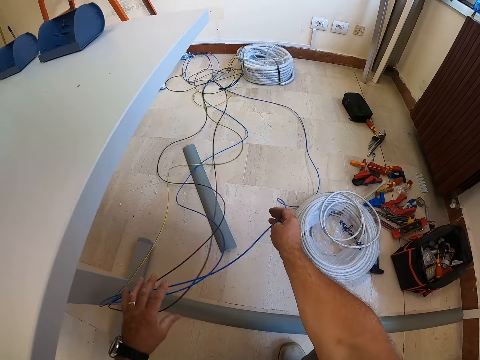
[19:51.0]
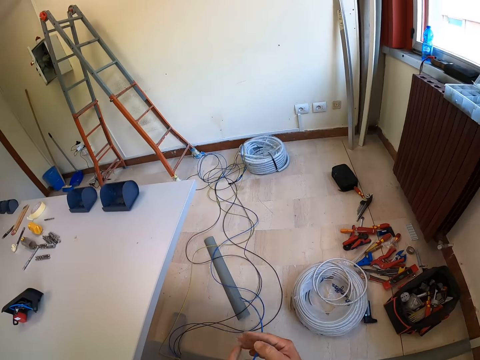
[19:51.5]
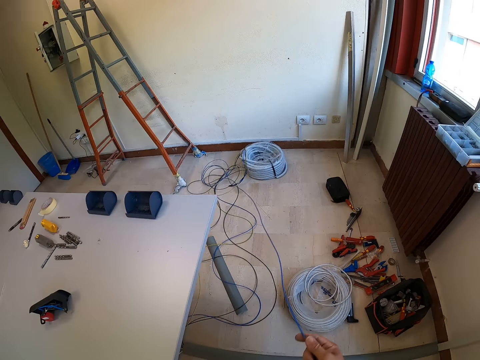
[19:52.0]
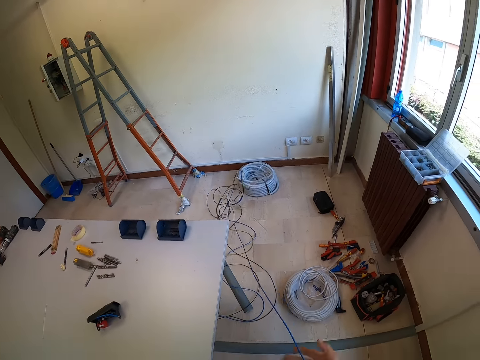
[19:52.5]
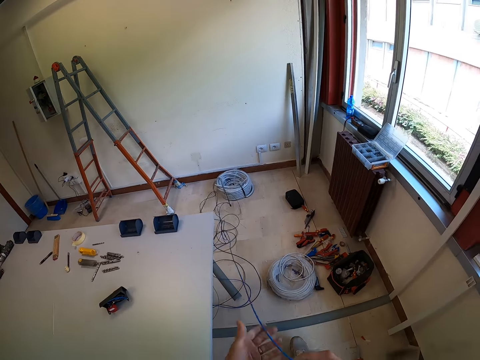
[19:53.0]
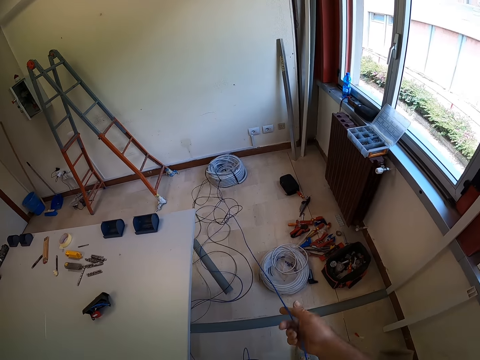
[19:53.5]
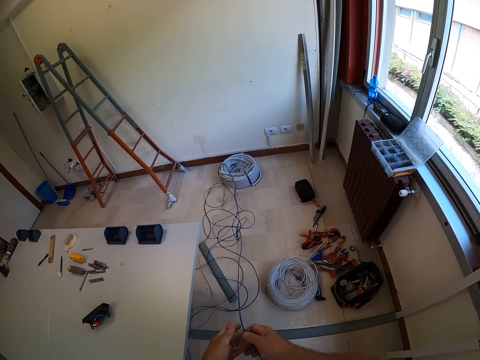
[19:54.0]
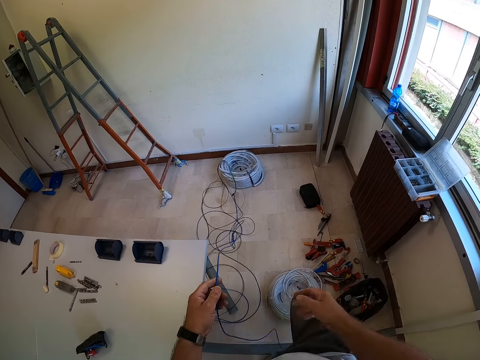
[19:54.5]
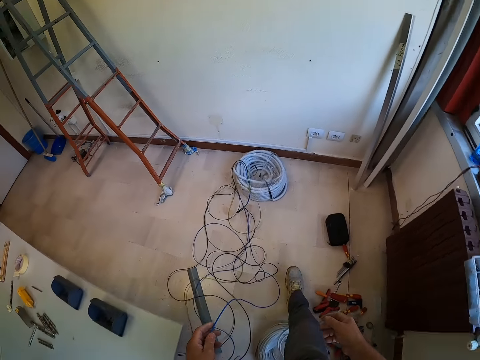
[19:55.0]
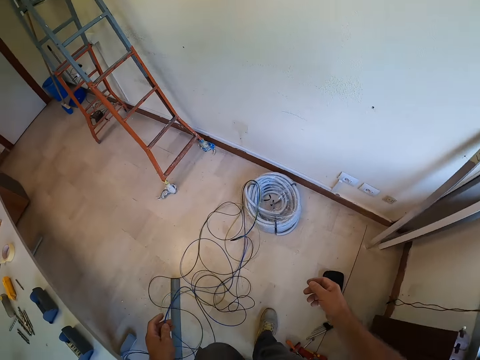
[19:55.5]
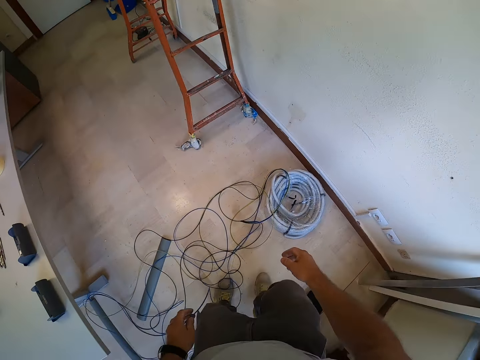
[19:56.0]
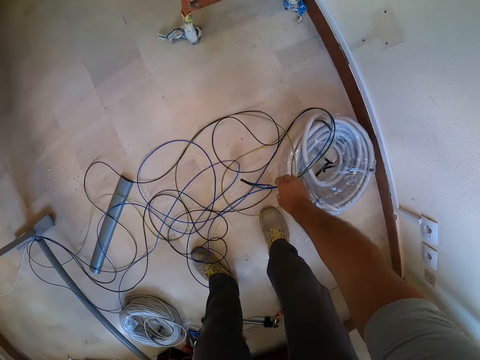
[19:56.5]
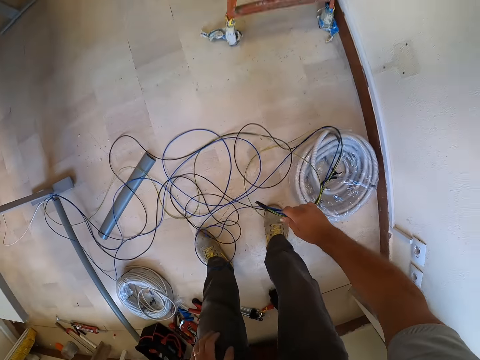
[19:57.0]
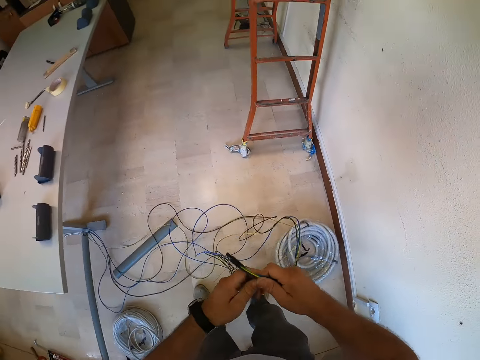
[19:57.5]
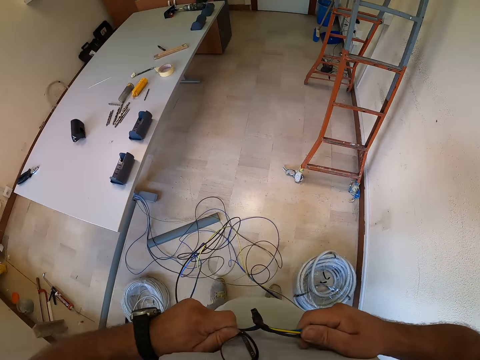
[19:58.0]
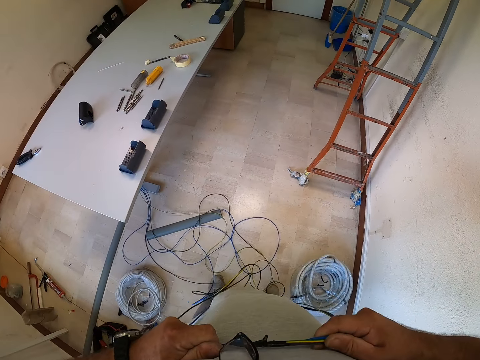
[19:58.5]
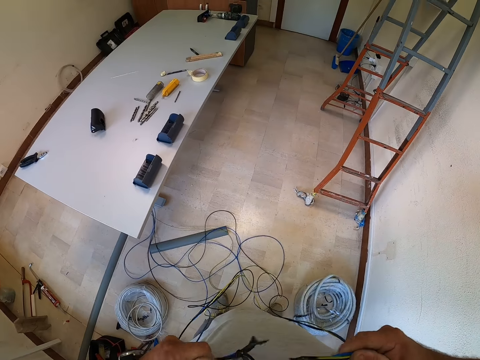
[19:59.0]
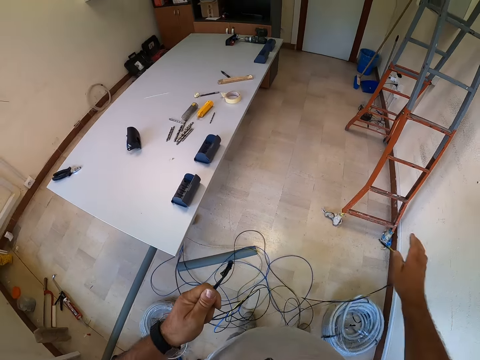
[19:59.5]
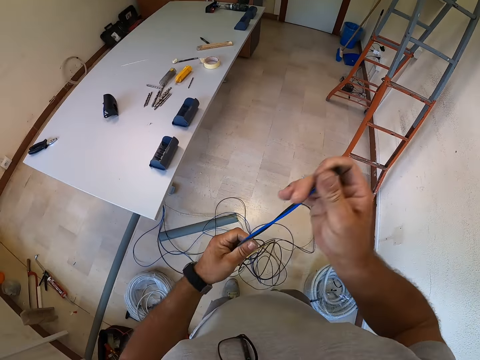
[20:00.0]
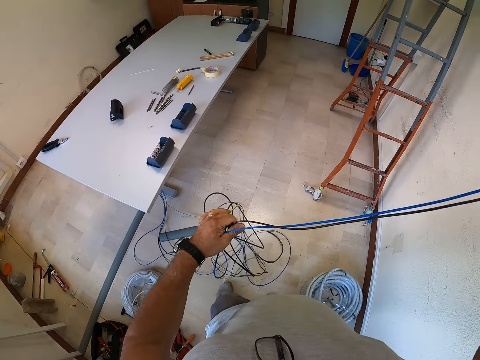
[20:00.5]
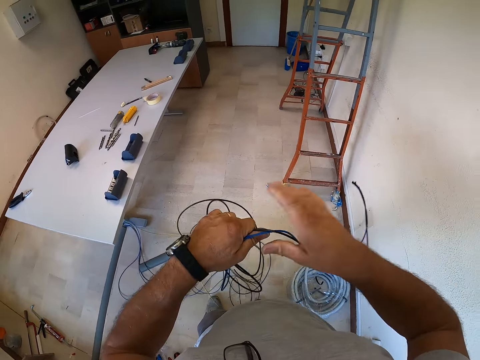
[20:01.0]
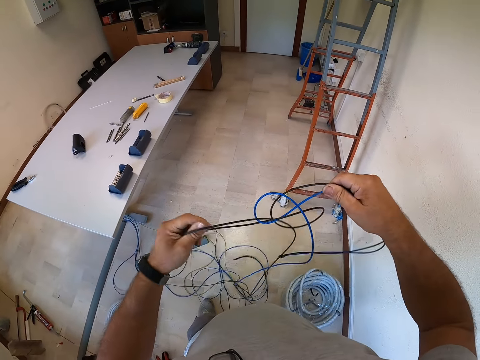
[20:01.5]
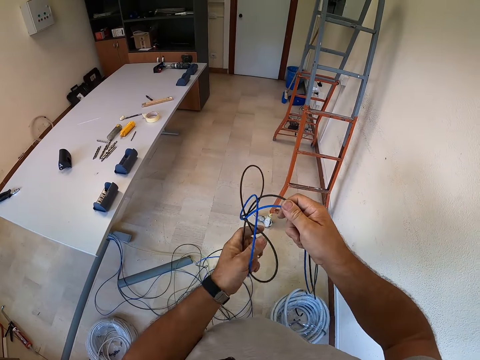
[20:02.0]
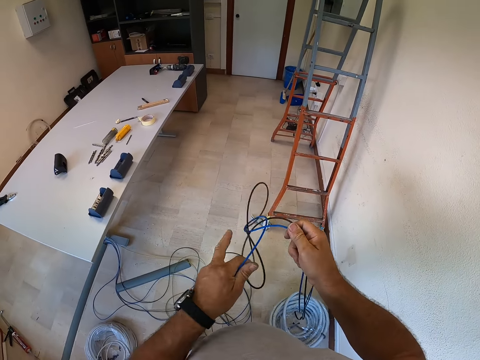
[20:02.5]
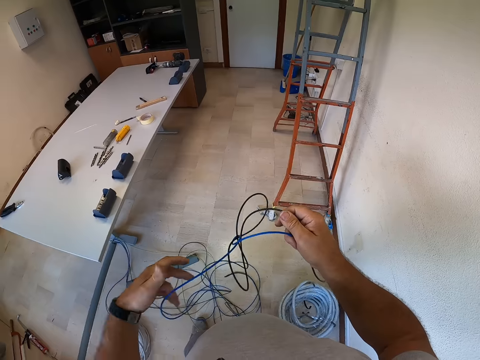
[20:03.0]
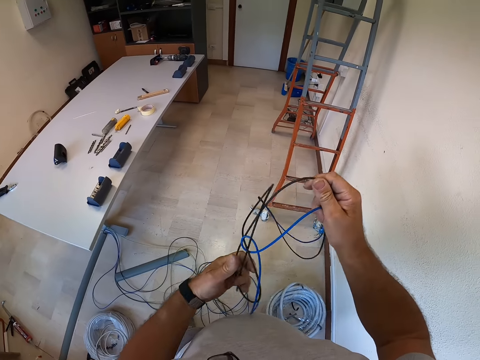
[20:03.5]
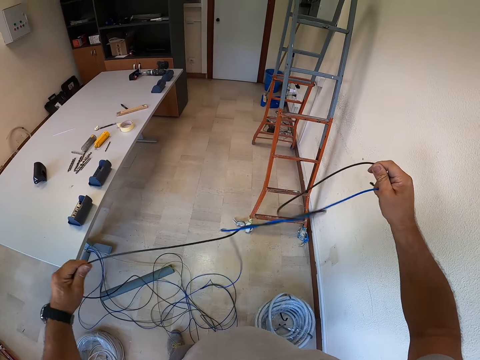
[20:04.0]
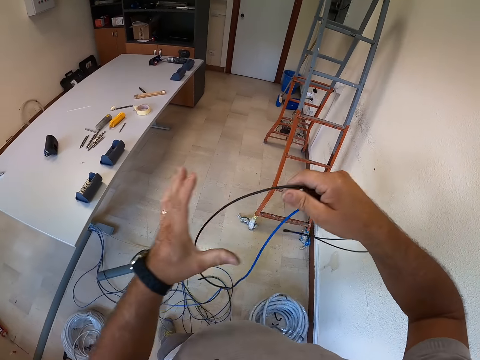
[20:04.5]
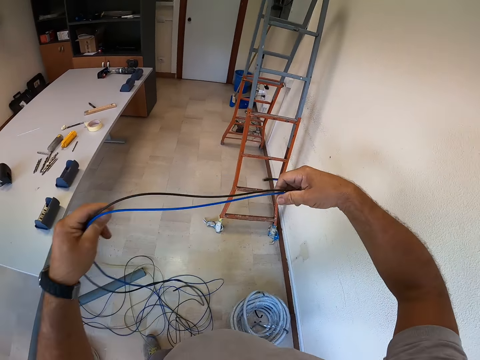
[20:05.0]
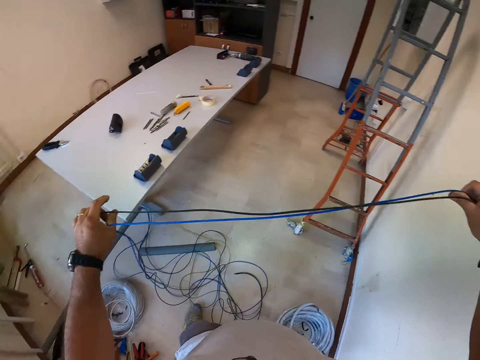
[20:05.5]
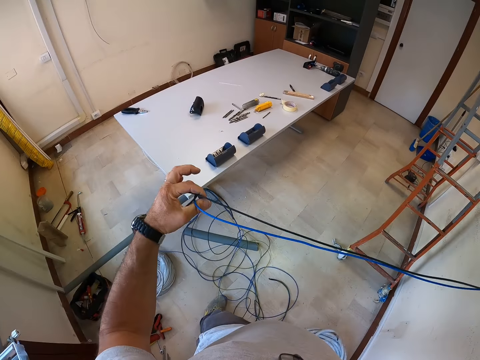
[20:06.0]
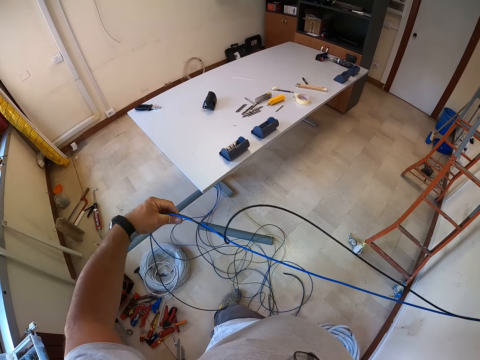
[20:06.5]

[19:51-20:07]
The camera wearer stands up. They pull the wire cord. They step towards the ladder in the room. They bend down and pick up the wires from the floor. They pull the wire. They separate the wires. They drop the other set of the wires on the floor. They hold the wire and pull the wire. They sort the wires.

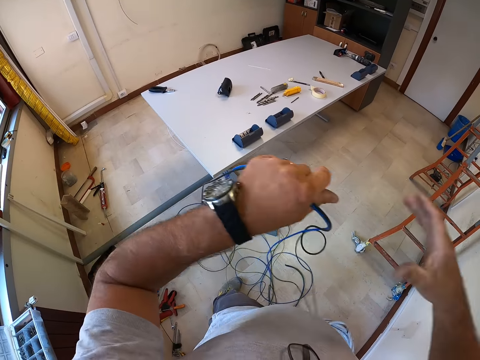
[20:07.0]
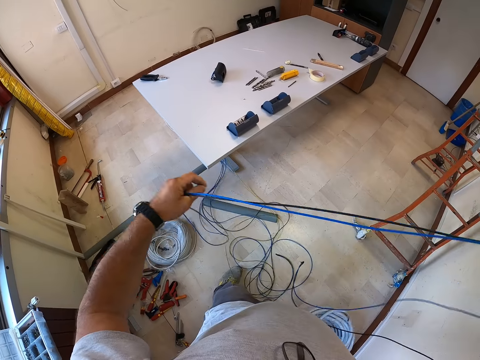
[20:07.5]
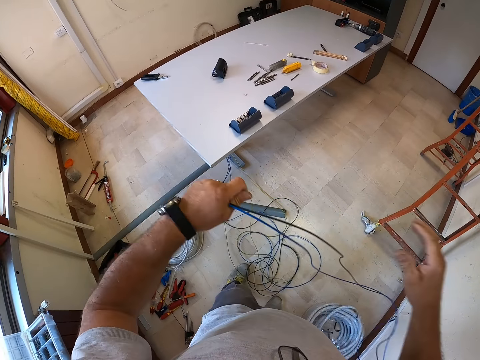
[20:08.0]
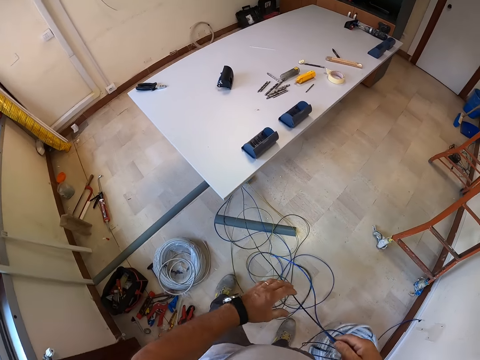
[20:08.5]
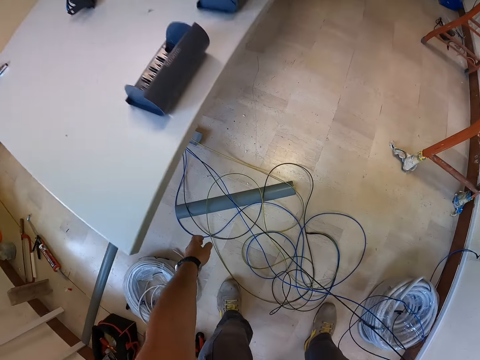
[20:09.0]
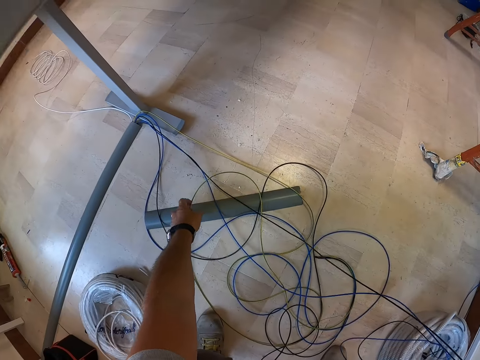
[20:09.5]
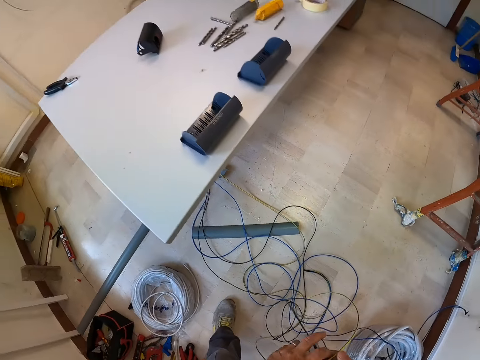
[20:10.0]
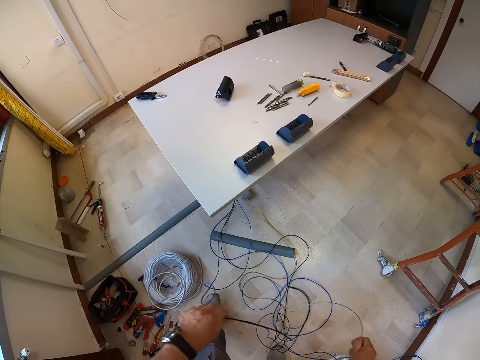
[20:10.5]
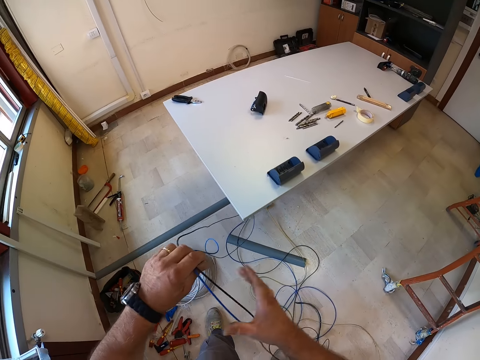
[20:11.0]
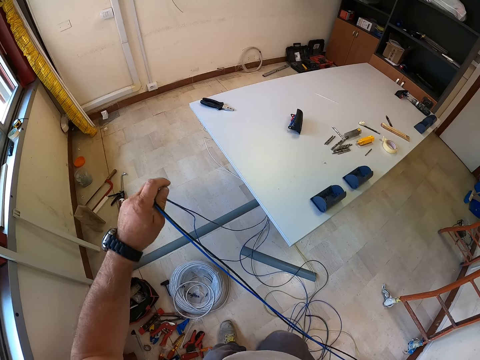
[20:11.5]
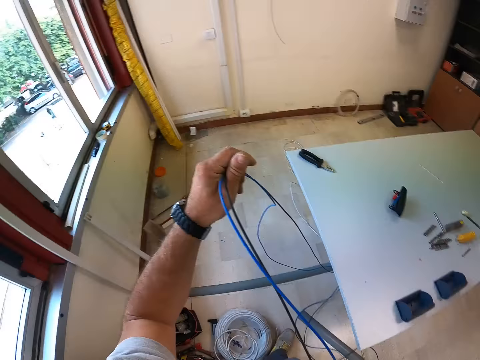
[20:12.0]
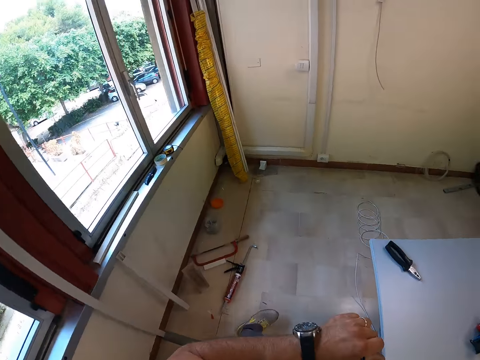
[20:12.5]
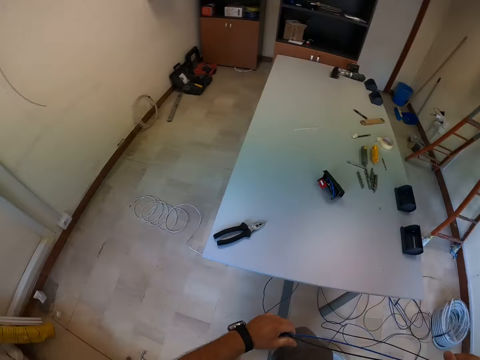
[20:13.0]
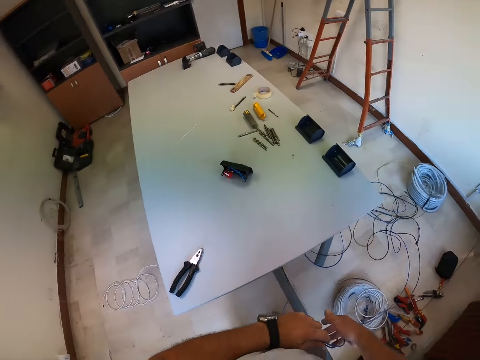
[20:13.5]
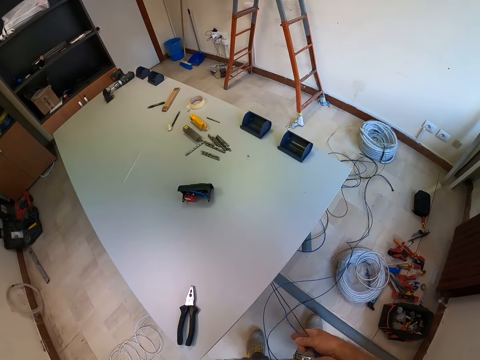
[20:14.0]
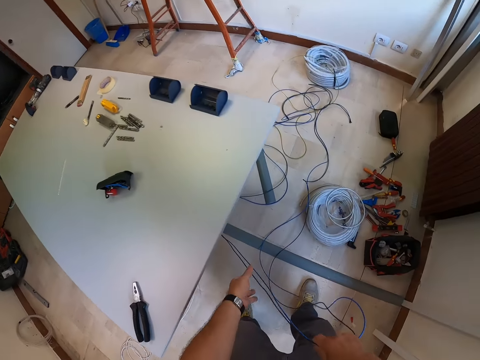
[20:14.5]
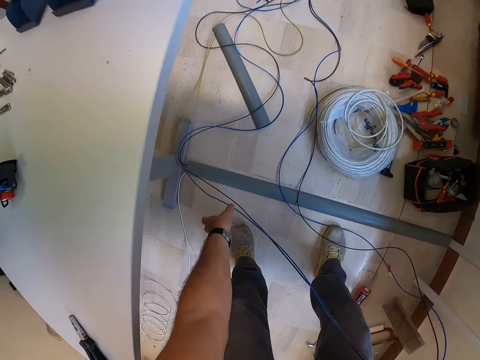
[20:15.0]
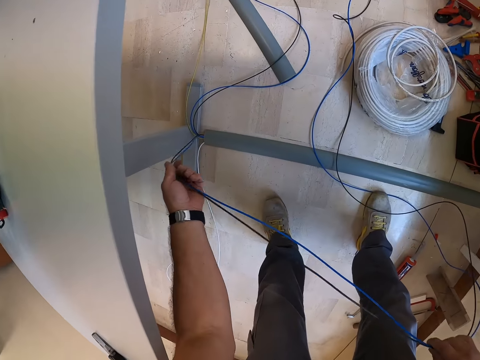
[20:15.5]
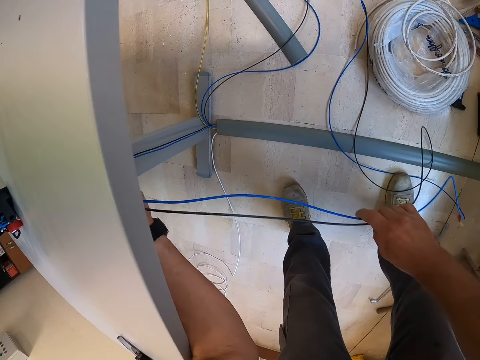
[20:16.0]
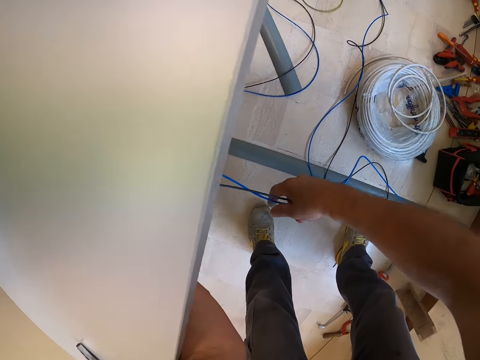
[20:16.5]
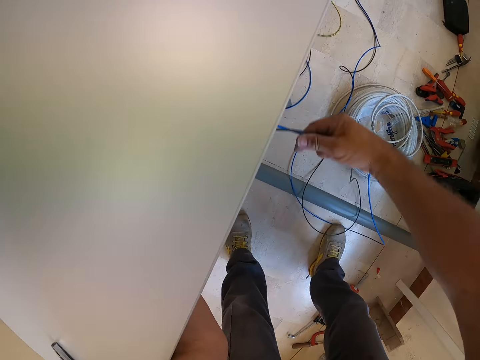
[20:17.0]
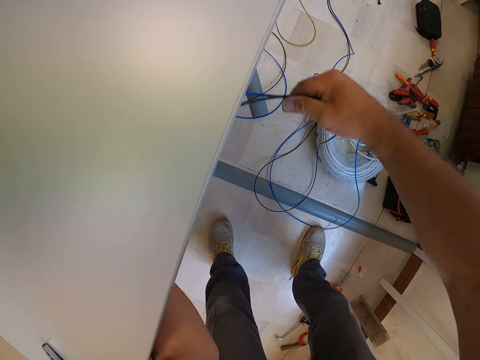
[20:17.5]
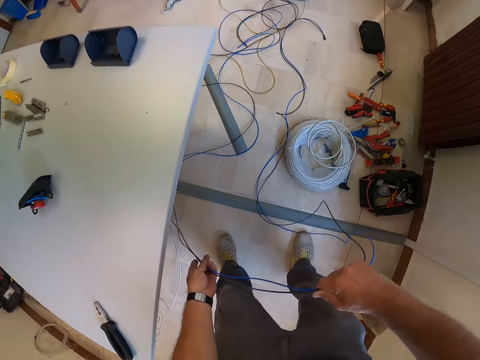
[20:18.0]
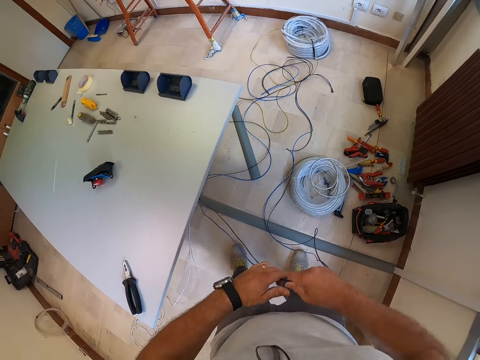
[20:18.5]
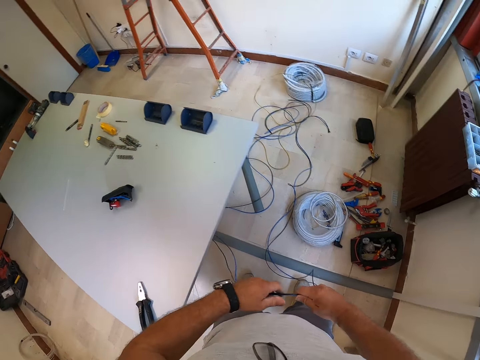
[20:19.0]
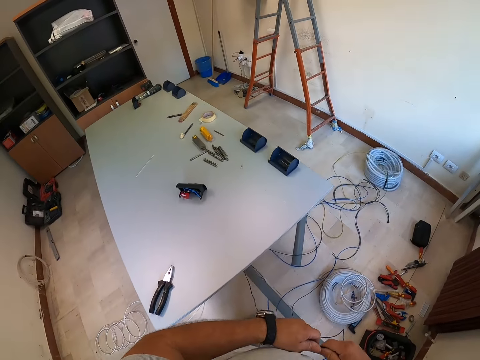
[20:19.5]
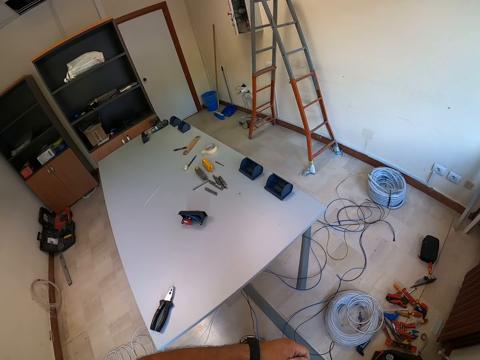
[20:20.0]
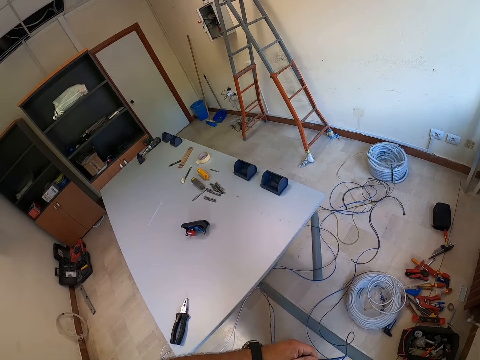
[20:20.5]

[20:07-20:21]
The camera wearer bends down and picks the wire from the floor. They stand up, hold the wire and pull the wire. They walk to the end of the table. They look around. They bend down. They pull the wire. They hold the wire. They stand up. They hold the wire.
